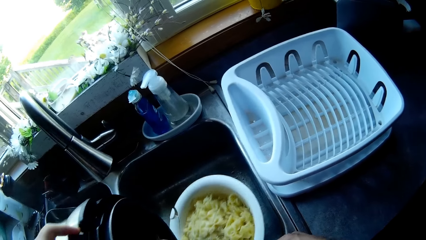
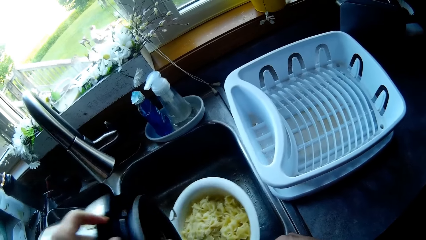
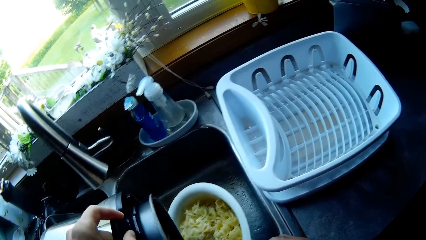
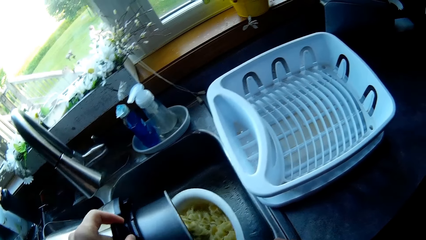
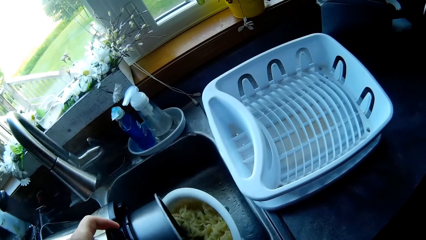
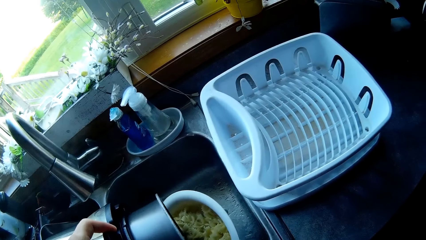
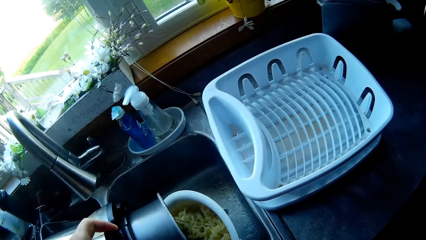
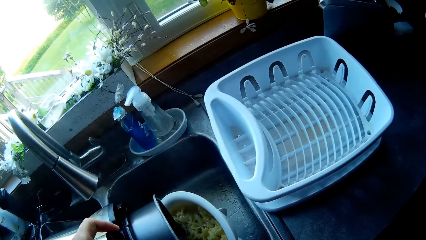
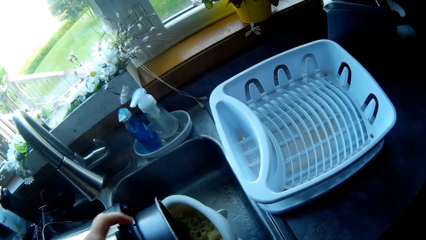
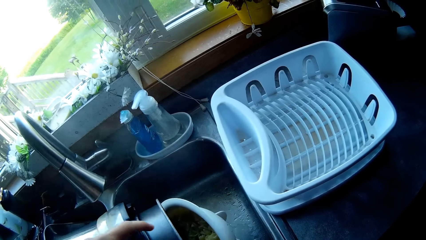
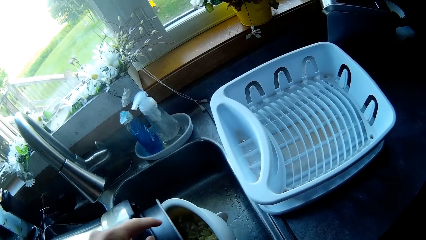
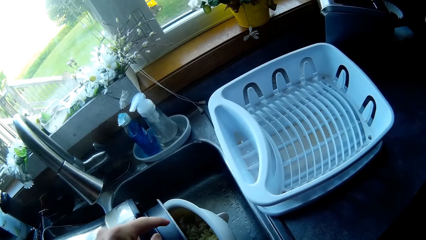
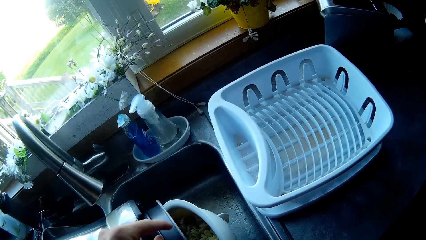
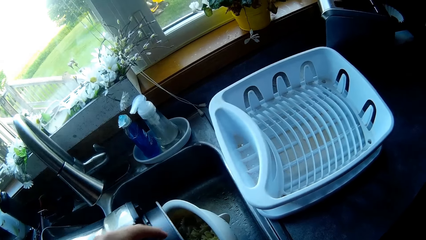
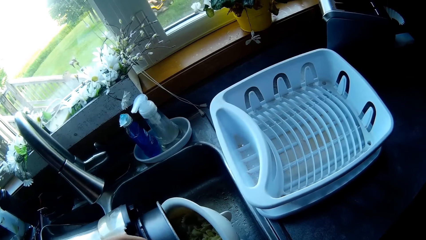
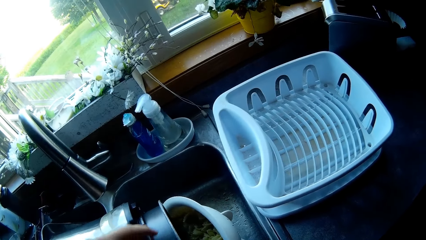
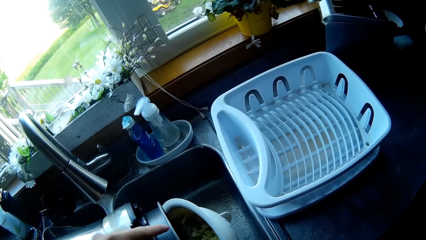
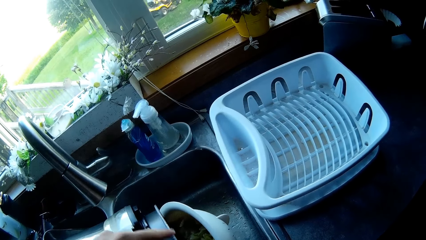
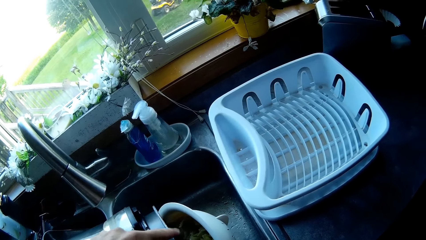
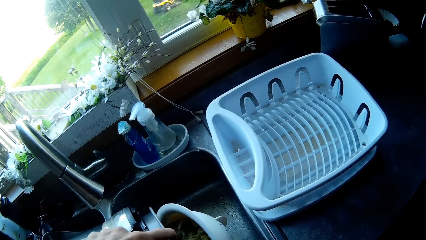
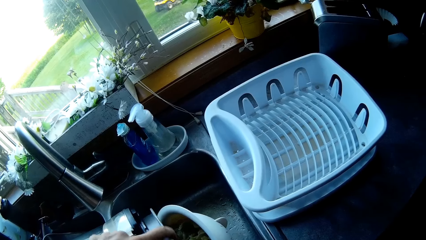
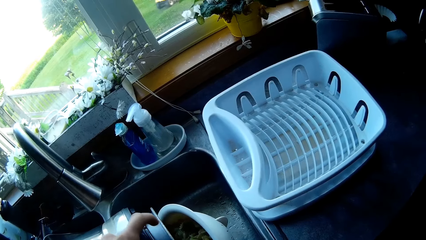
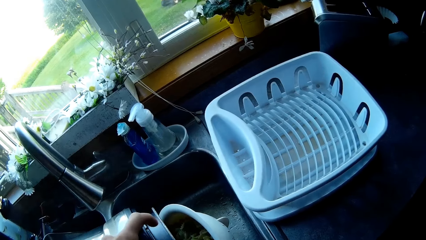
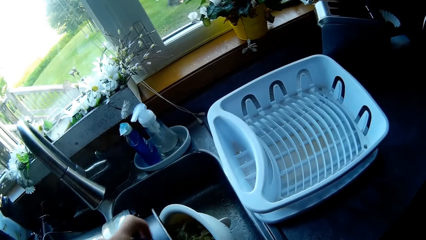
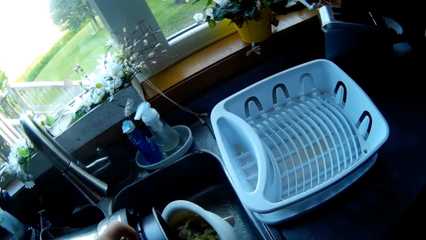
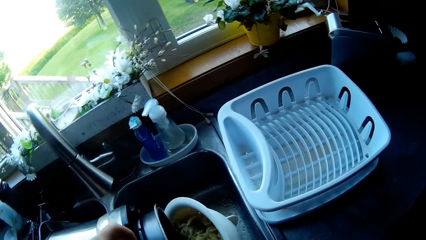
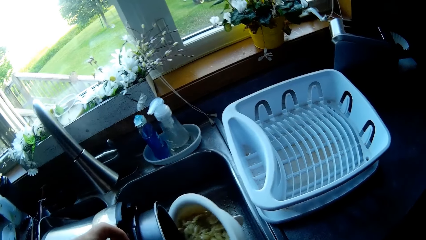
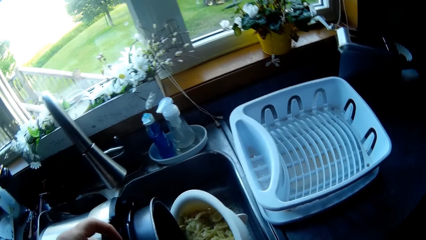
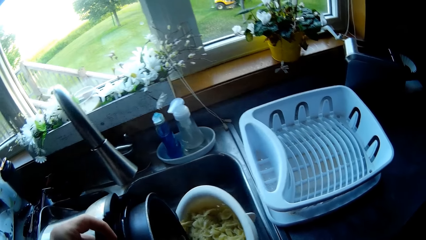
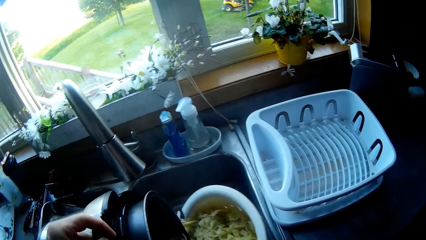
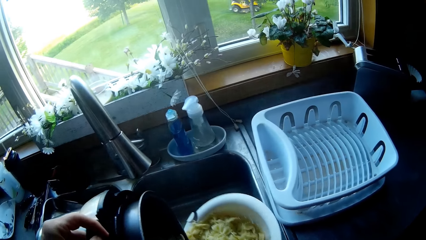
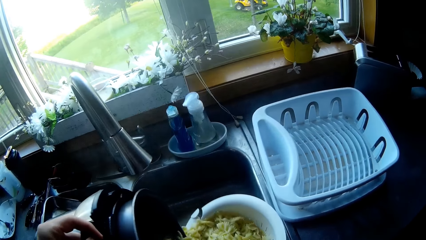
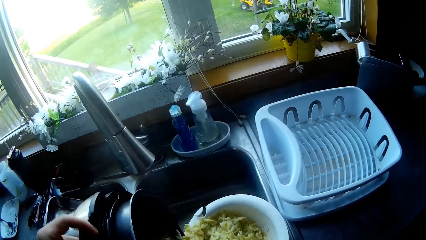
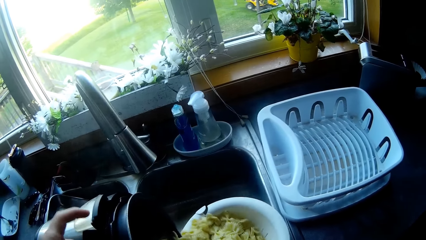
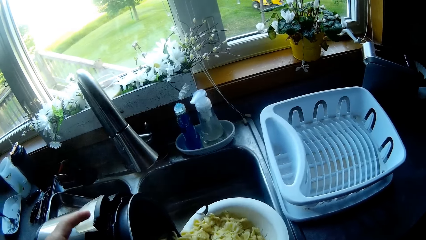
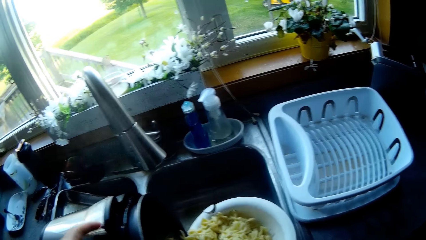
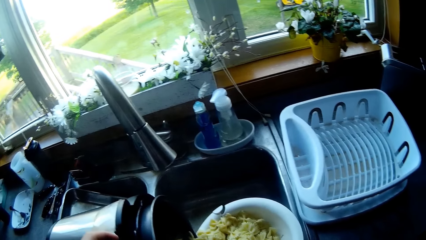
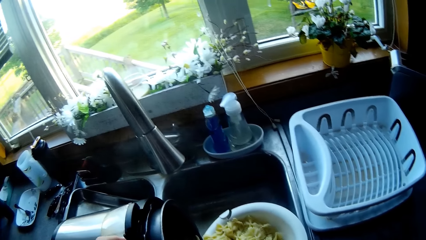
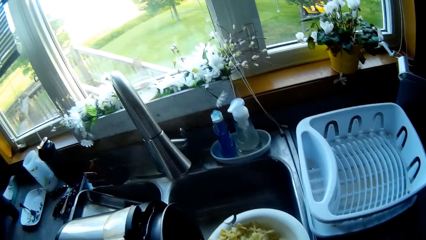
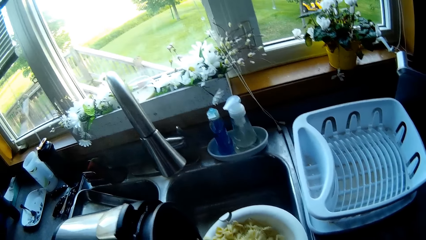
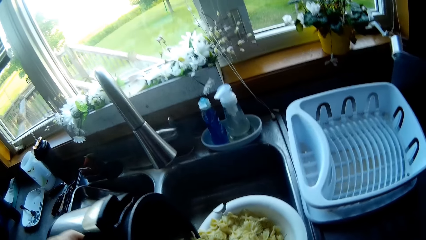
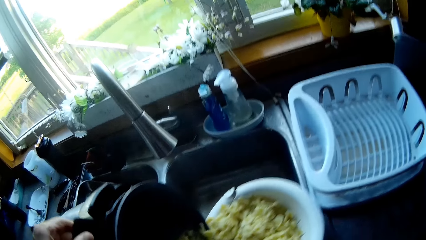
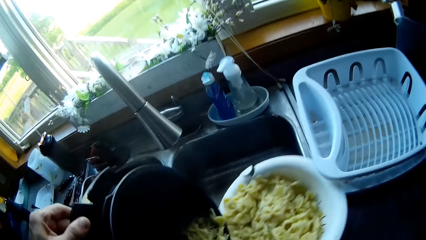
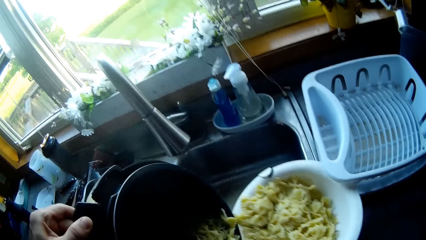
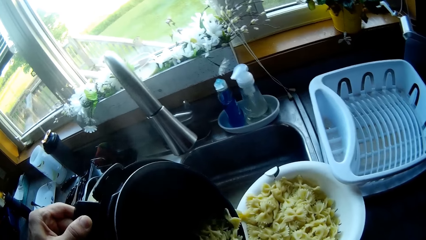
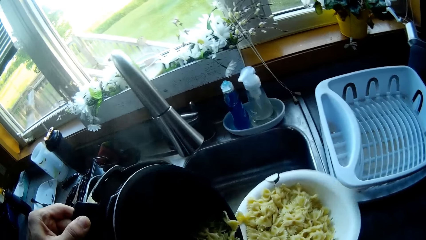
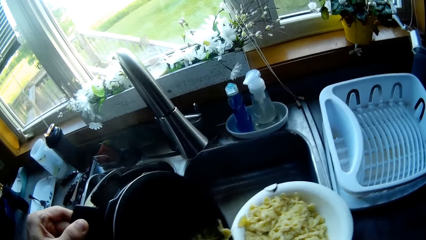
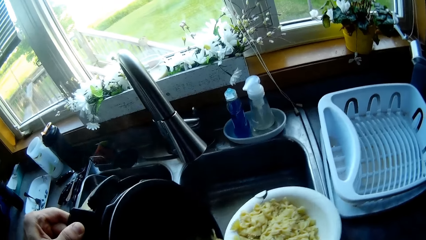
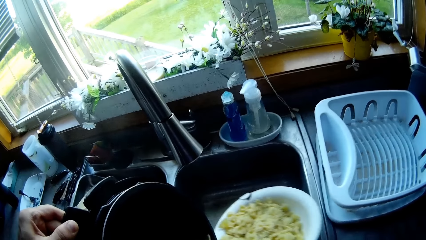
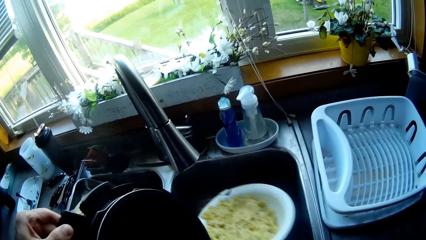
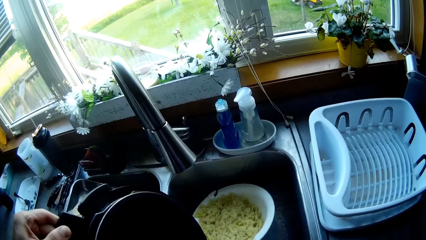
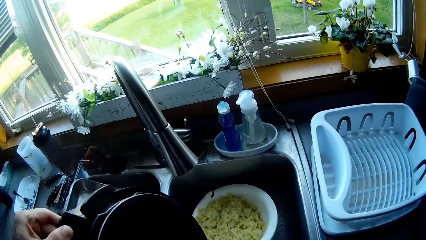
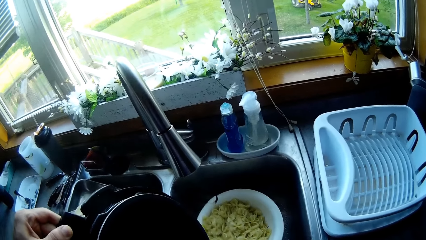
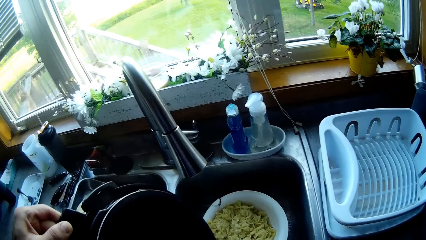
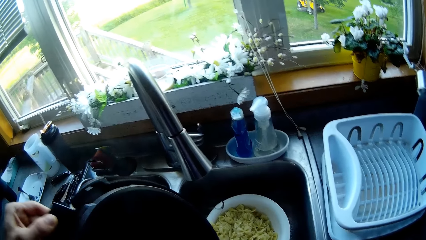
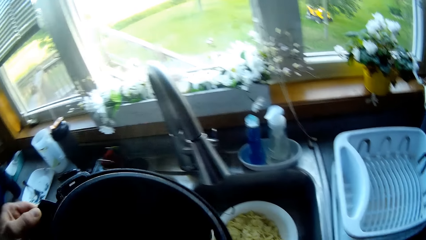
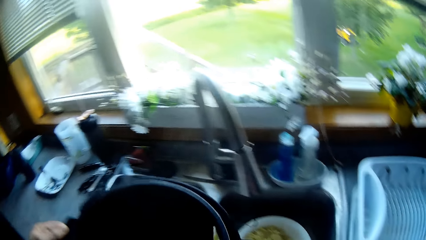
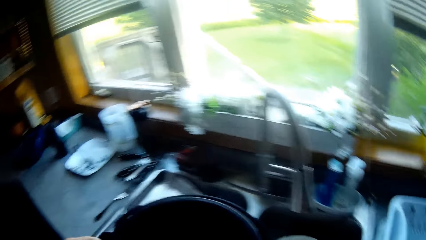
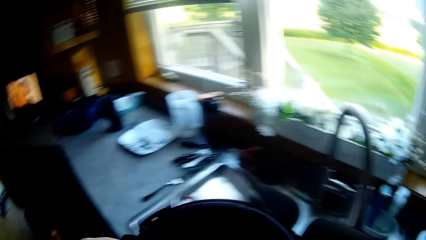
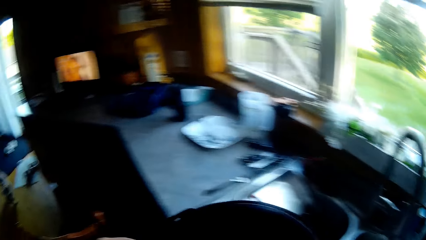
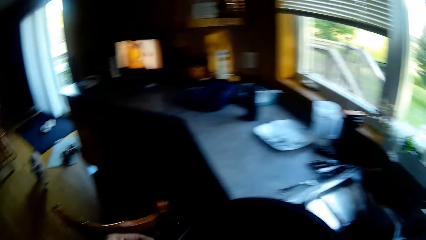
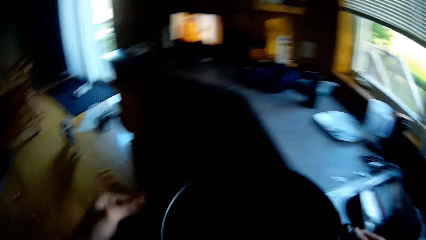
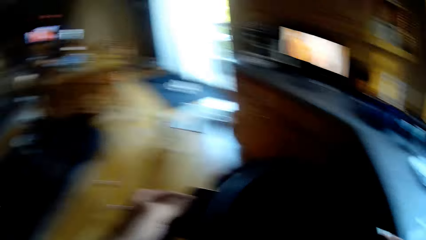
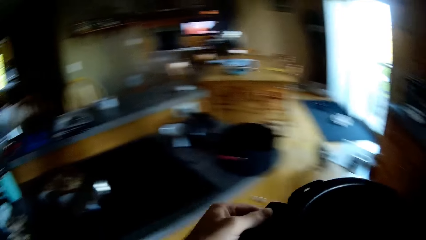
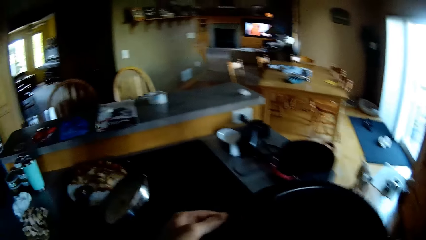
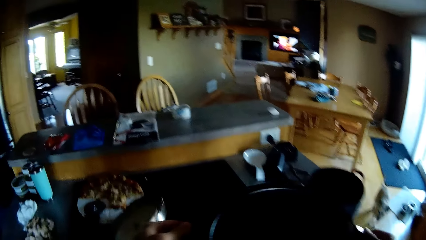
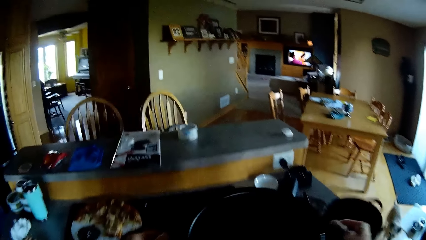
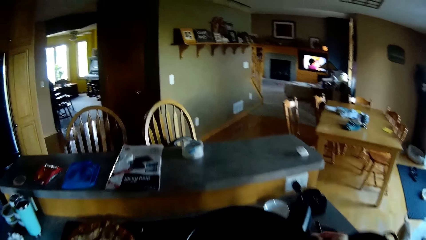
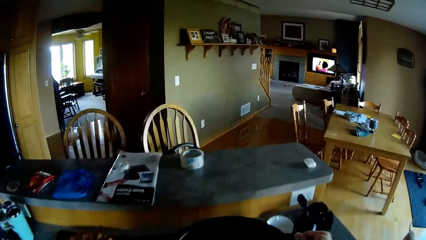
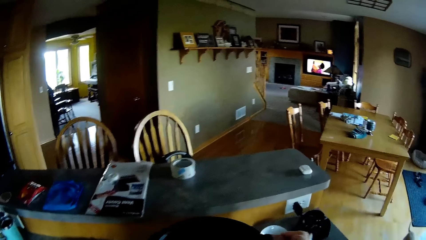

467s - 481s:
The camera wearer pours macaroni in a strainer. They move the finger. They move the pressure cooker. They hold the strainer. They put the strainer in the sink. They move the pressure cooker. They turn the body while holding the pressure cooker. They put the pressure cooker on the cooker.

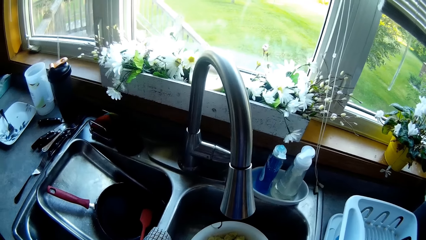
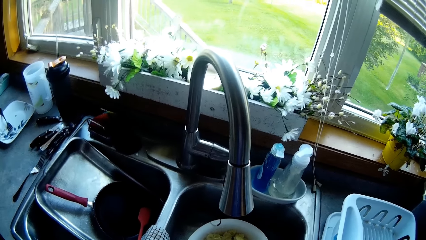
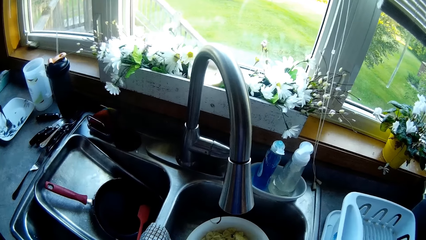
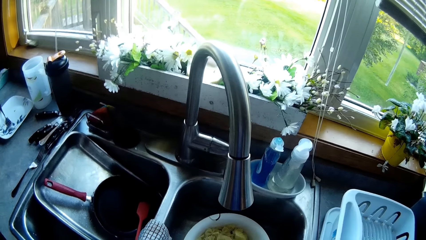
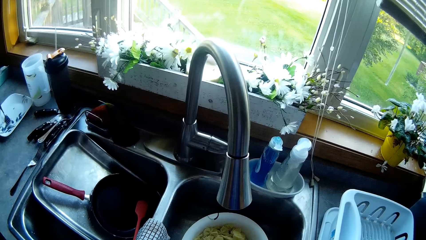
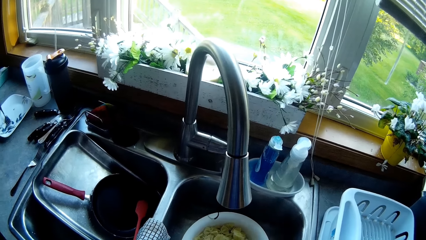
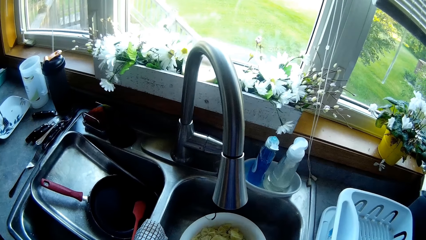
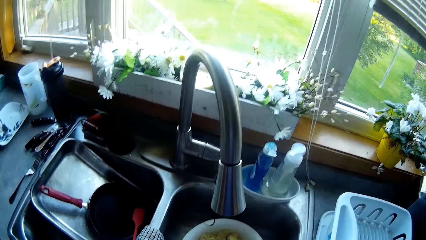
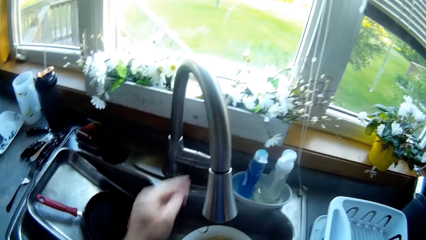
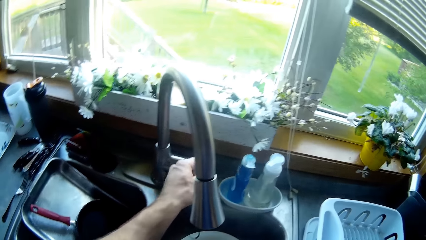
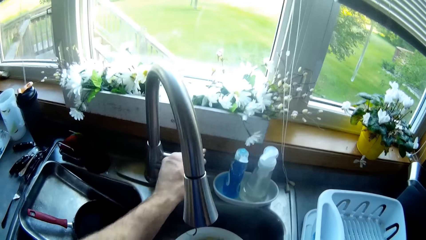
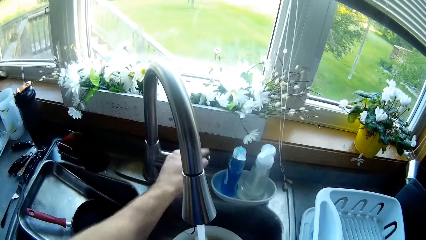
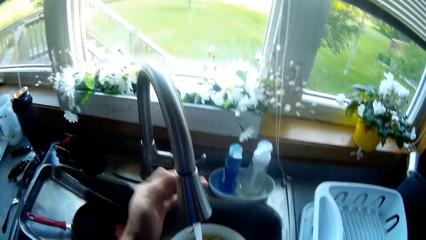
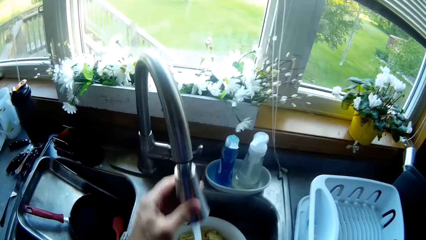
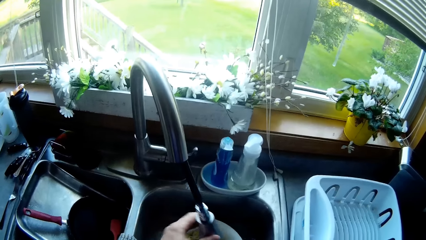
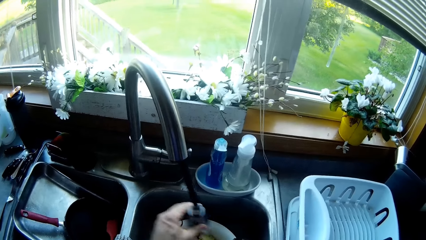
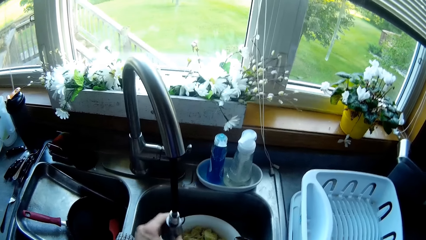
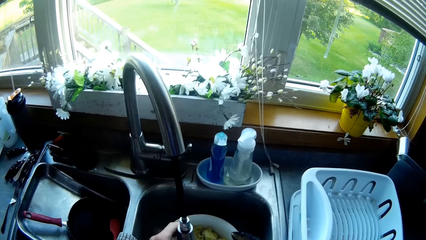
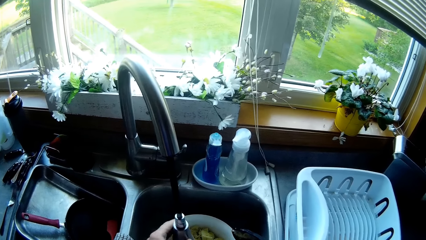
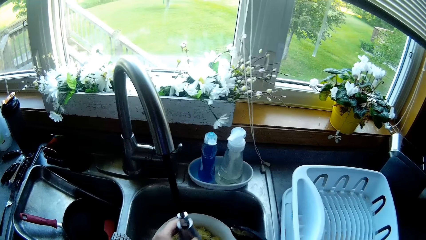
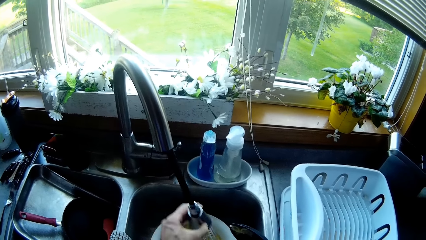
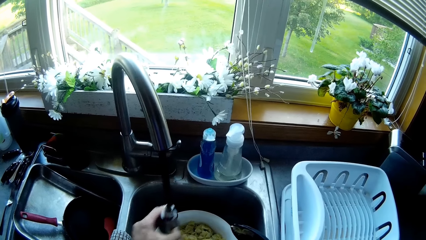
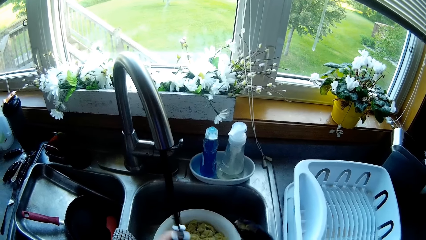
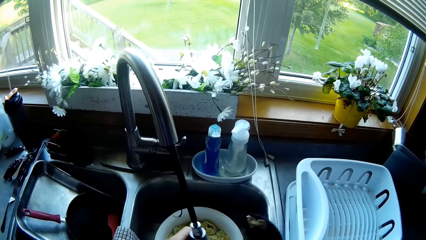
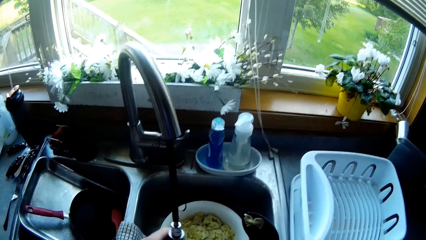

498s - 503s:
The camera wearer swings a hand. They turn on the sink tap into the sieve. They swing a hand, hold the tap, and pull the tap head from the tap. They move the hand that is holding the tap.
